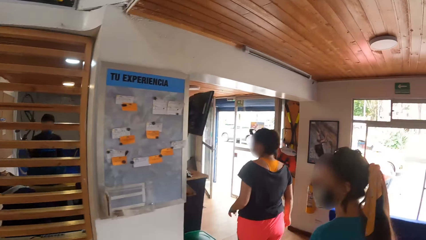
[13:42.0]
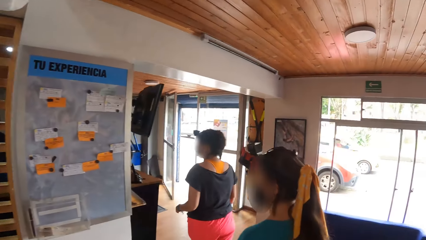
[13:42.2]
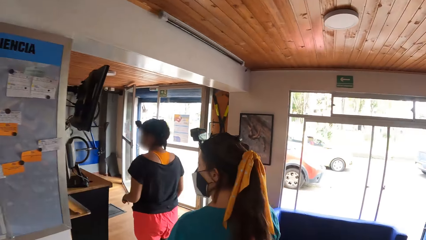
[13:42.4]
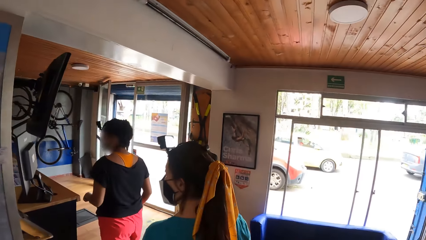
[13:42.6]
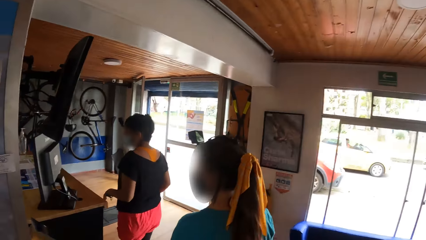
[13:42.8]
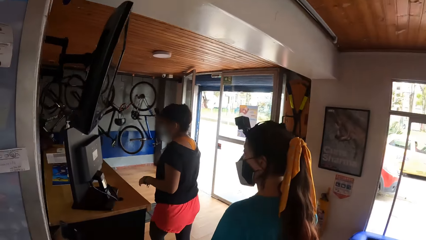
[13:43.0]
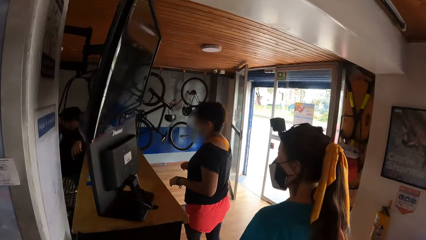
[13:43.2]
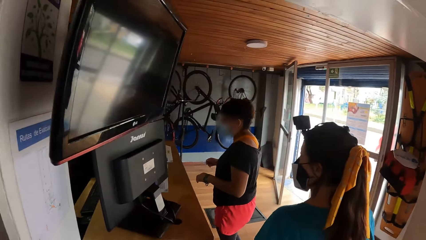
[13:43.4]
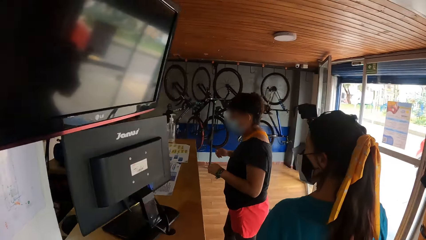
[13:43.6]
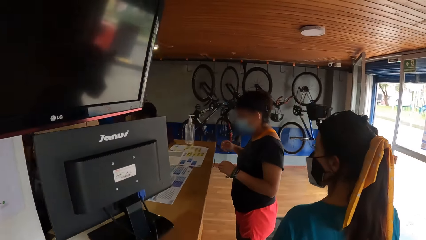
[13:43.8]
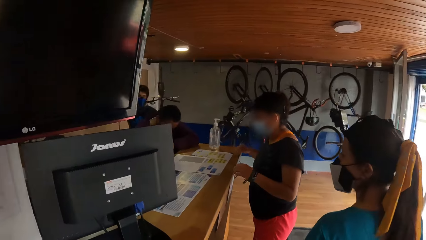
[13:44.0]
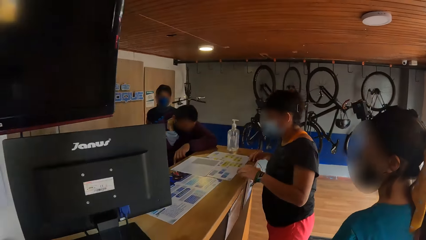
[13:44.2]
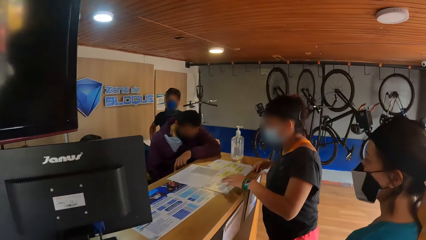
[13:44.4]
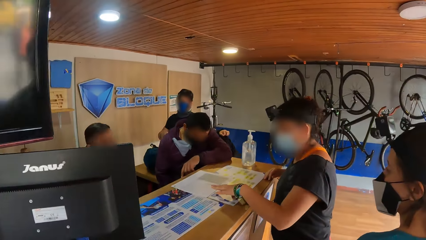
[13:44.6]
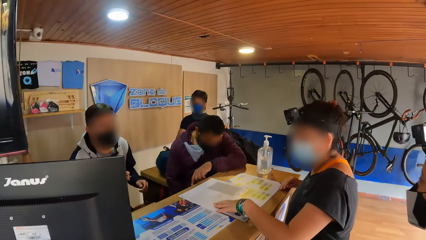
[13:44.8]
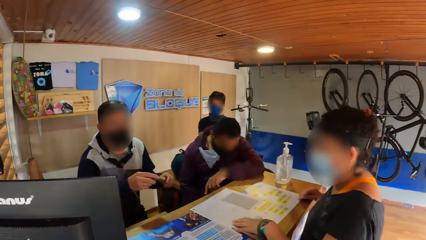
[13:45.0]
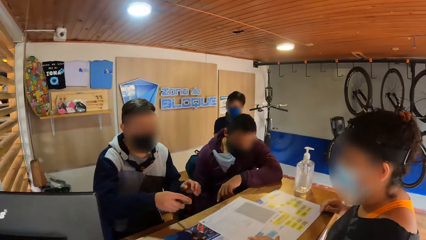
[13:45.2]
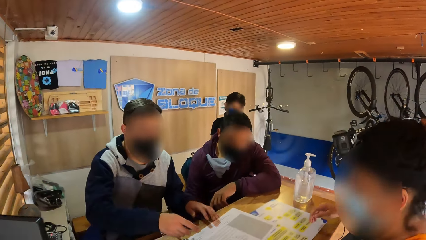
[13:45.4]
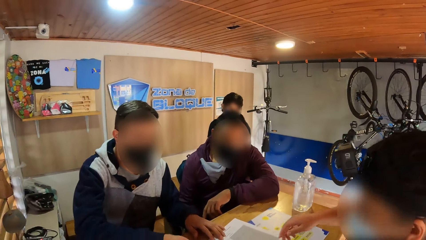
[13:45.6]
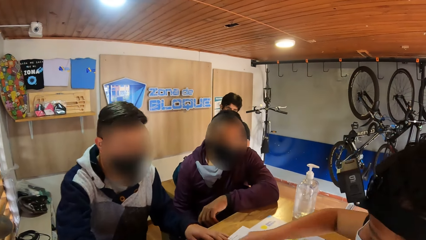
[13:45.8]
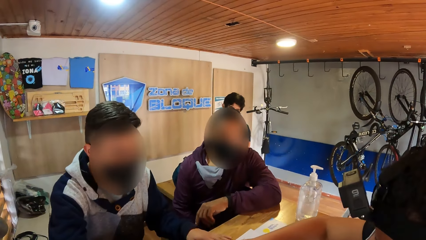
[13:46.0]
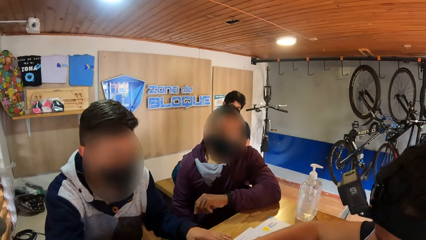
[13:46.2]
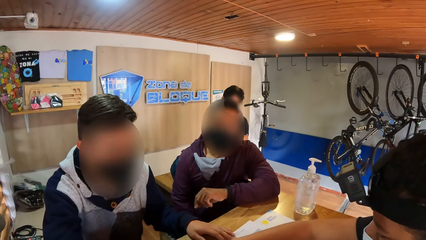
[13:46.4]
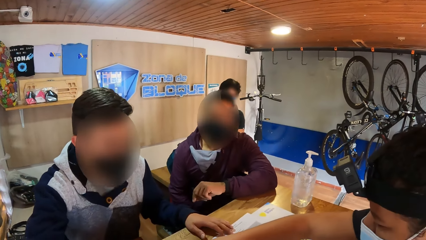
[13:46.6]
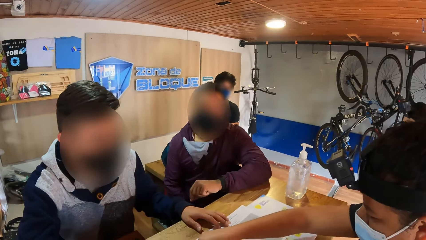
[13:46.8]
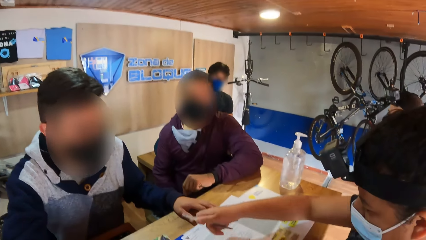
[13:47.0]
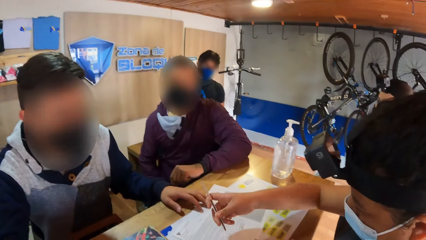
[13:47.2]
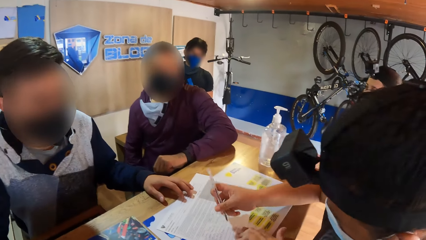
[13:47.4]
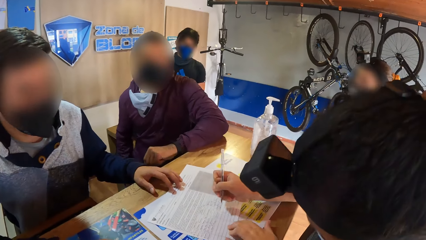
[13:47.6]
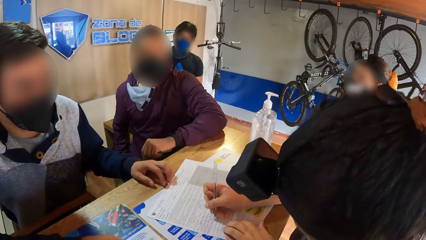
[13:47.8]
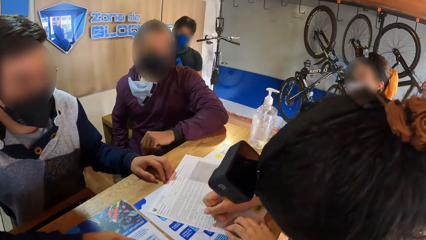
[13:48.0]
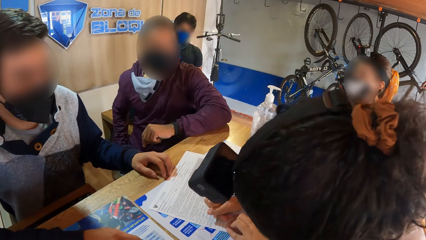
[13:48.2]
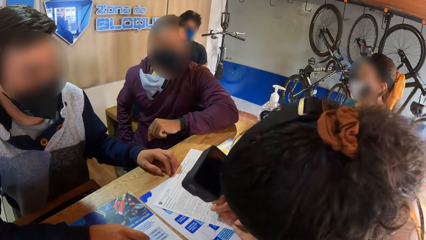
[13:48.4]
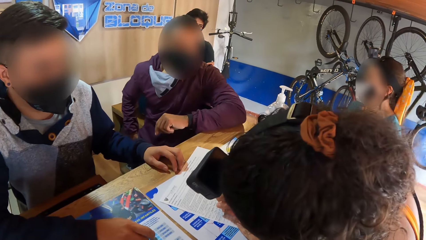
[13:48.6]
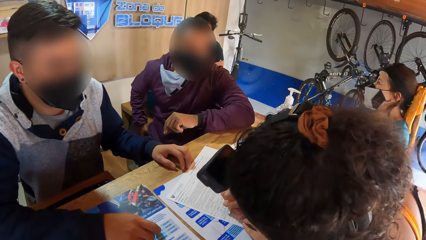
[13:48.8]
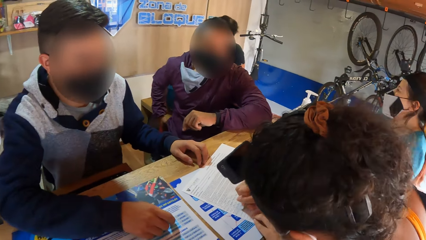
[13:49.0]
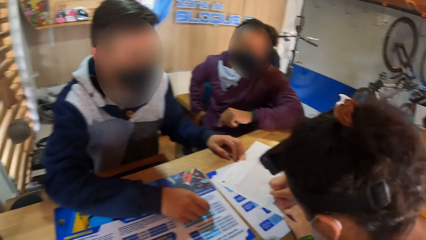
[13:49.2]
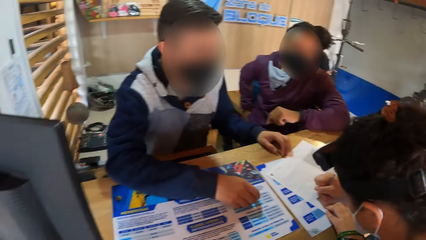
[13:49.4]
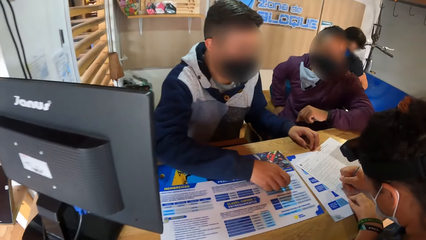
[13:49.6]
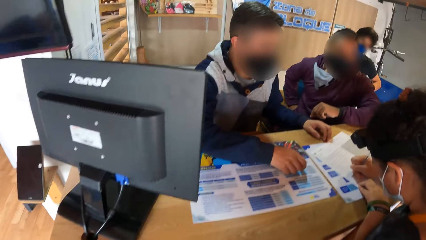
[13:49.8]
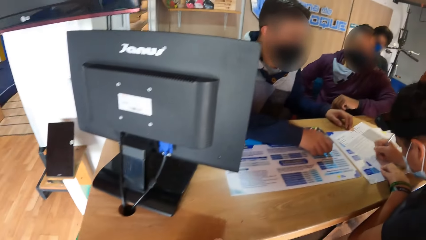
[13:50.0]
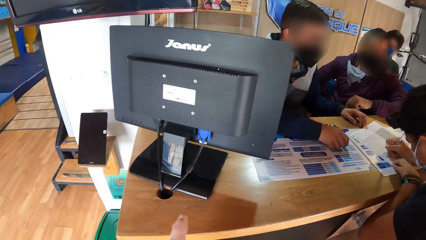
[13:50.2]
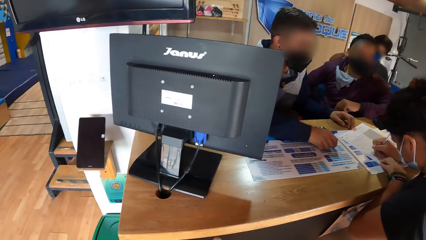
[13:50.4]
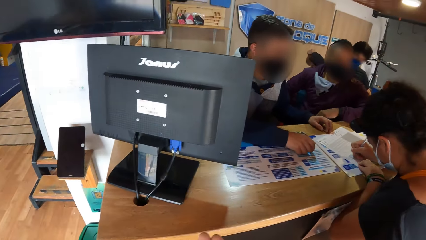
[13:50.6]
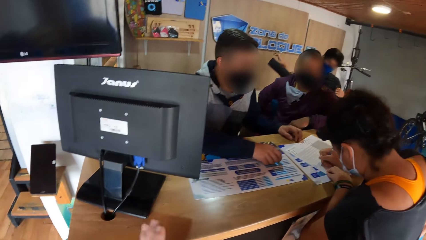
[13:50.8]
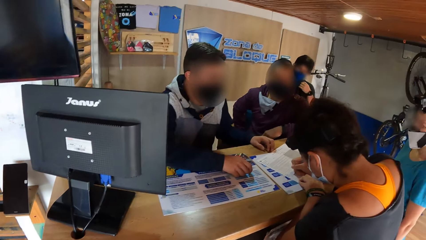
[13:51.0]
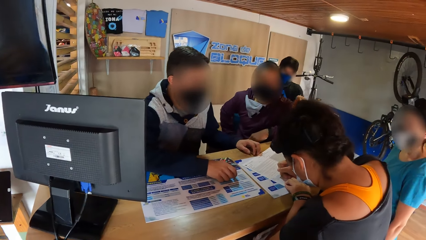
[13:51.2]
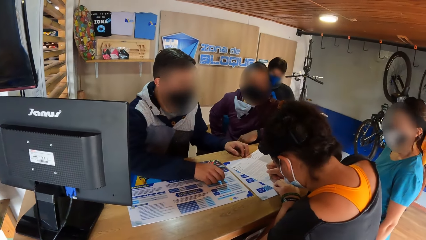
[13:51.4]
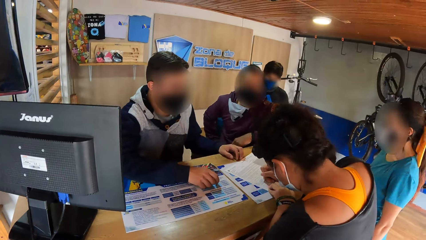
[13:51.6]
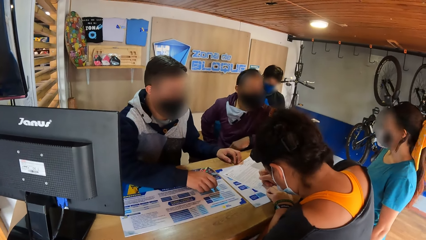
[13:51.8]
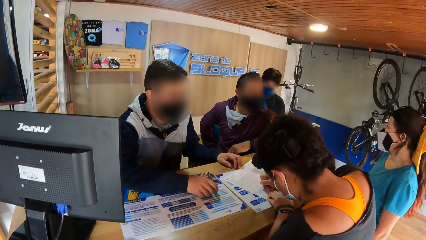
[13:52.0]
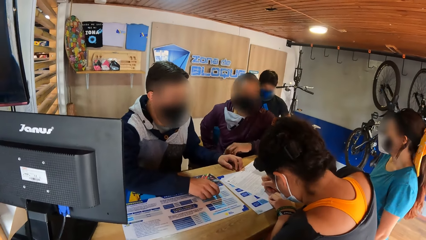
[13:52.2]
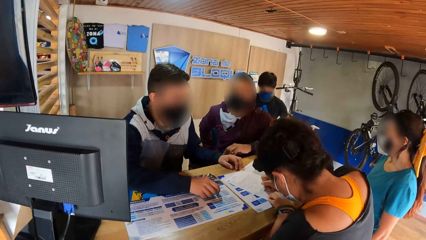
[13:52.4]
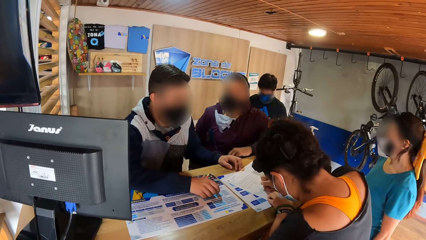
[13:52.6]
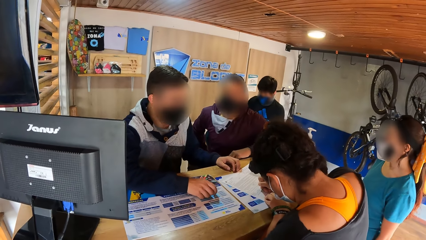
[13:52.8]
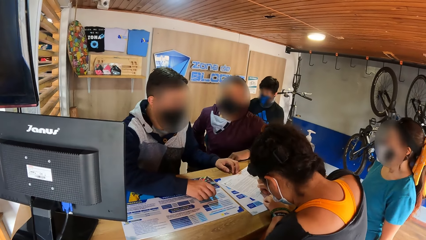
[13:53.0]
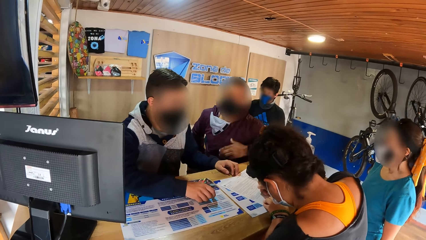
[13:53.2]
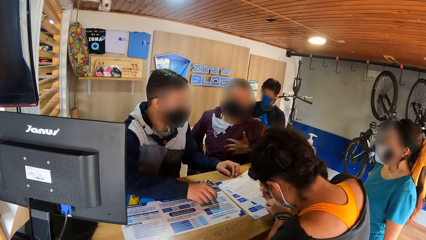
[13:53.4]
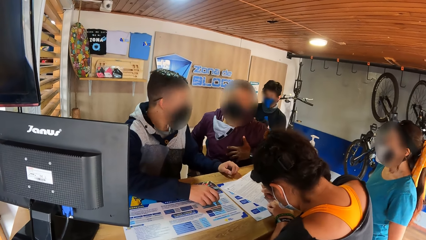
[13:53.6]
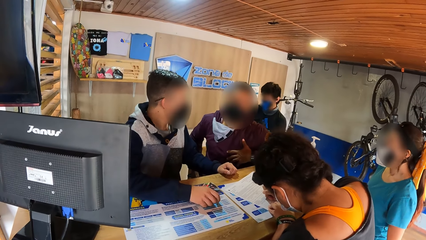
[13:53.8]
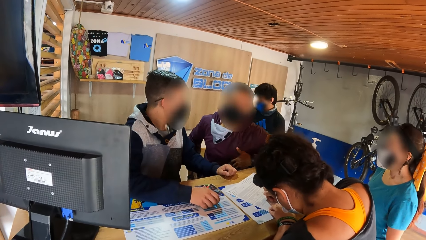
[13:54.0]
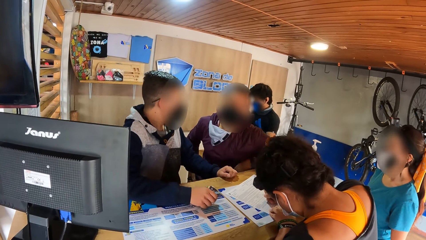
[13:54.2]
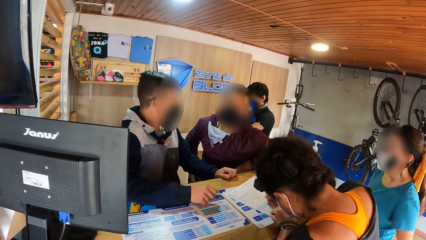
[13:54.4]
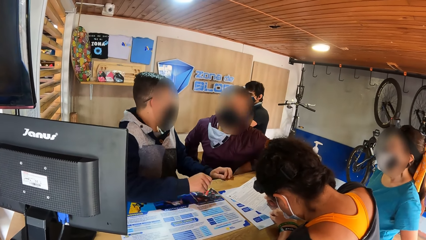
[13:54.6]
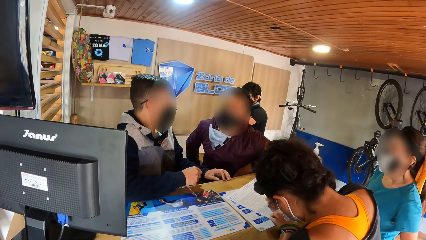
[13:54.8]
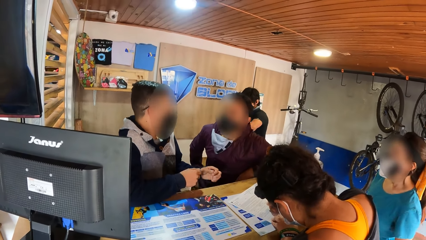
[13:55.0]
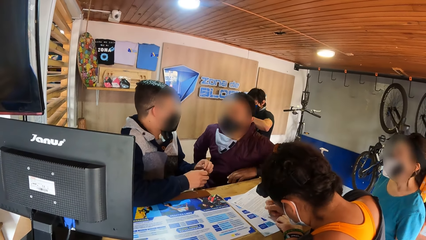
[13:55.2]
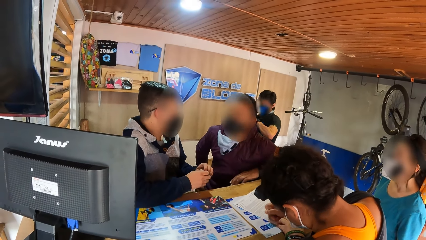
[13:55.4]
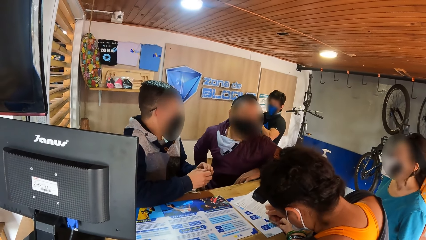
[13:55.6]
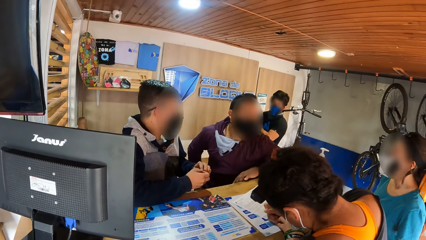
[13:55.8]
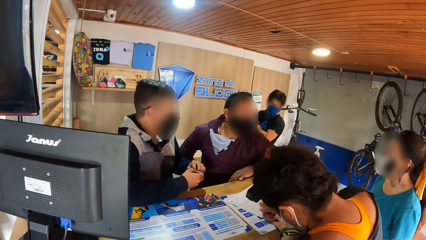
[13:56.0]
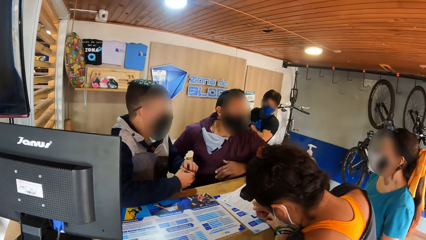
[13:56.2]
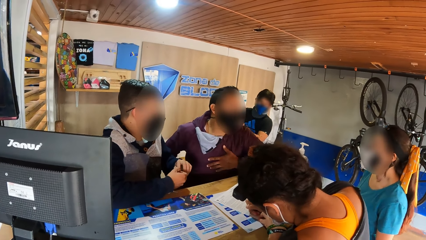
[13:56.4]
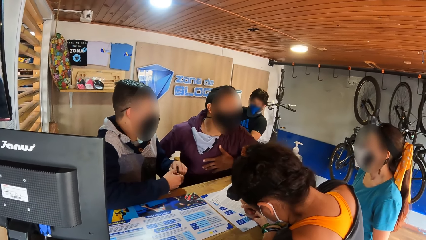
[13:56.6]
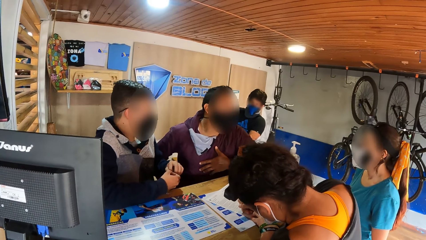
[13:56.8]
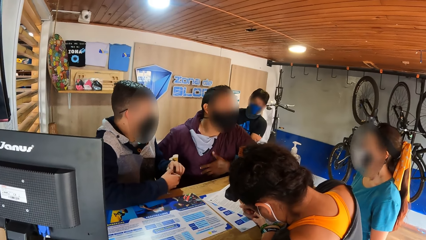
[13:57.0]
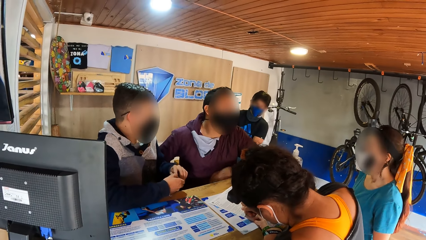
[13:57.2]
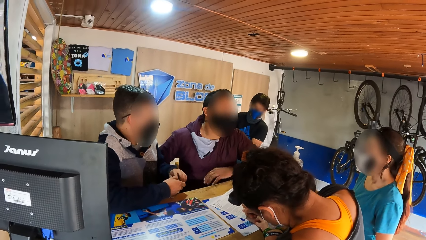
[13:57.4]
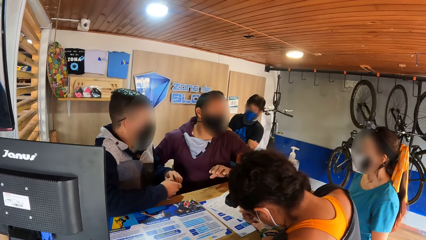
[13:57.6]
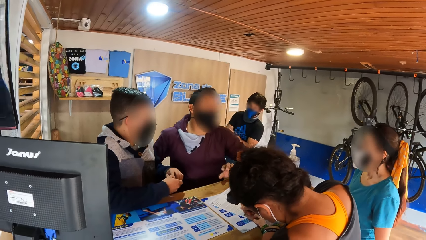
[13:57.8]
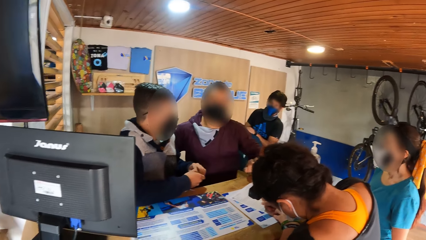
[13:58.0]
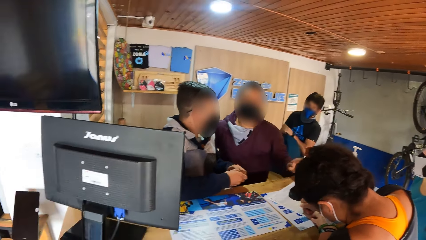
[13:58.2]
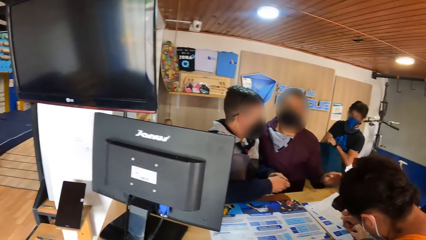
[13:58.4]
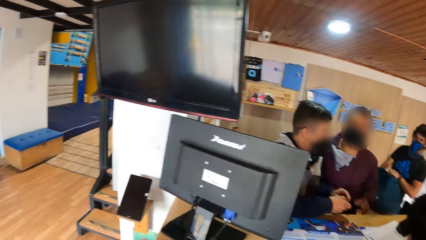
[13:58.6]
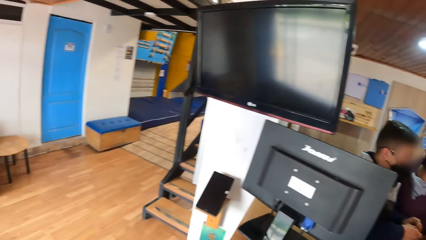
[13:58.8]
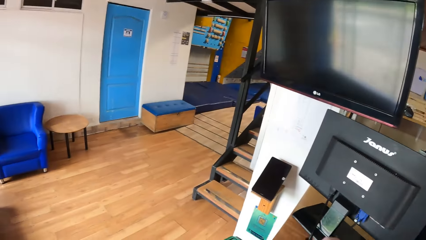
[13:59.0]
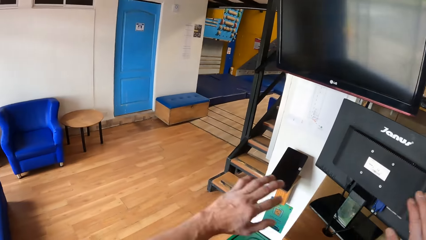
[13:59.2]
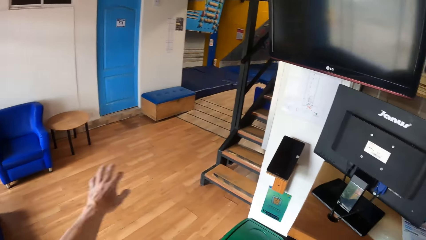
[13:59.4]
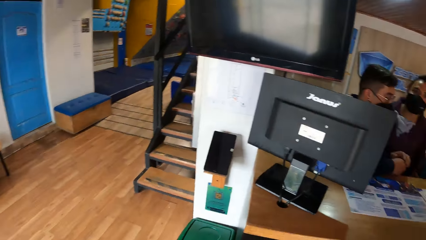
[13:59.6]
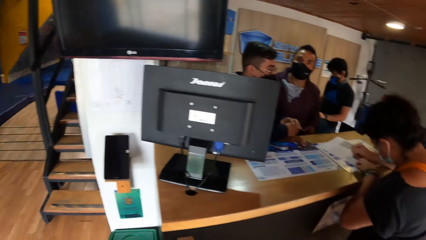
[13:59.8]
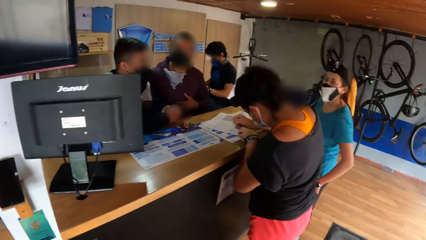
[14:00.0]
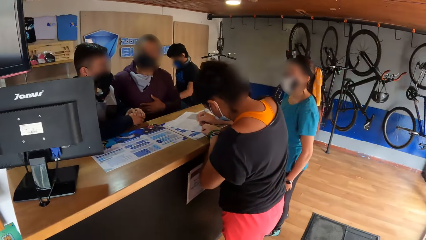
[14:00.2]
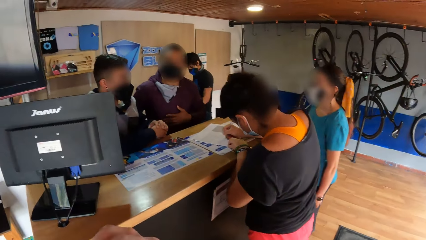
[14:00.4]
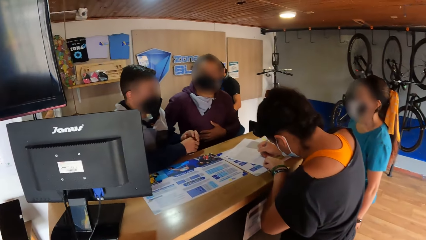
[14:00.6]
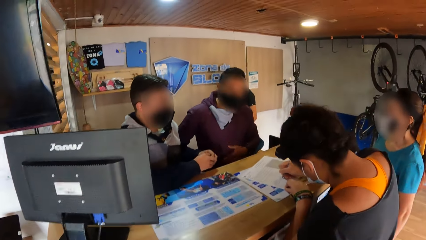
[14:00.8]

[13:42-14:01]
The camera wearer looks at a person and another person. A woman places her right hand on a desk. The camera wearer looks at the computer. The woman converses with a man and places her left hand on the desk. The camera wearer walks at the front desk. Another man converses with the camera wearer. Another woman collects the biro in a third man's right hand with her right hand. The second woman writes on a form with the biro in her right hand on a table at the reception in the wall climbing gym. A third woman converses with the second man. The second man converses with the third man. The camera wearer looks around the place. The second man converses with the third woman.
